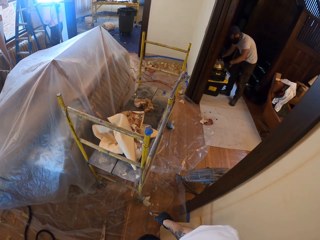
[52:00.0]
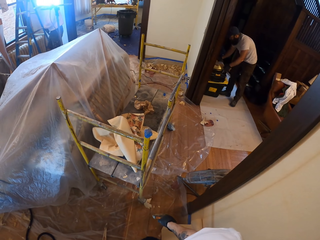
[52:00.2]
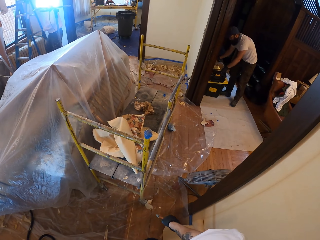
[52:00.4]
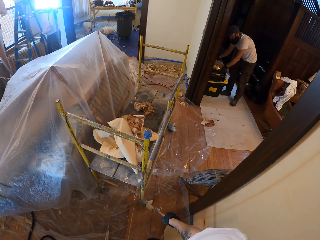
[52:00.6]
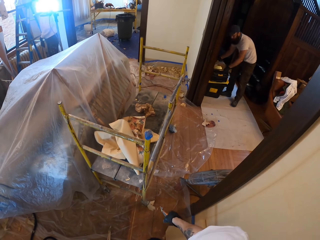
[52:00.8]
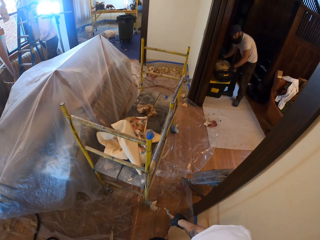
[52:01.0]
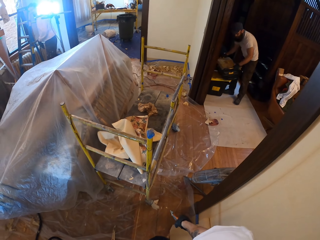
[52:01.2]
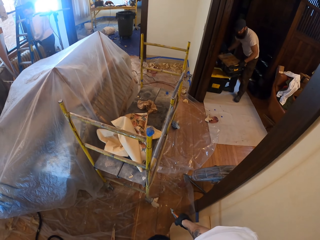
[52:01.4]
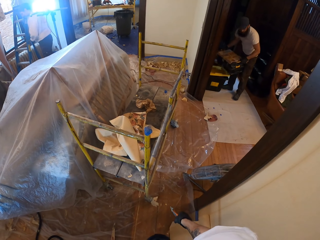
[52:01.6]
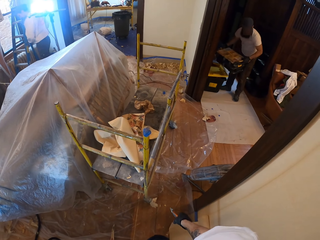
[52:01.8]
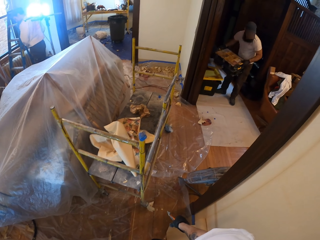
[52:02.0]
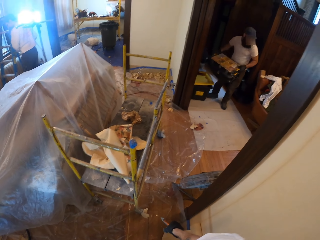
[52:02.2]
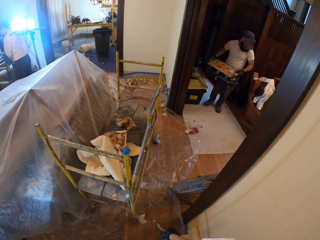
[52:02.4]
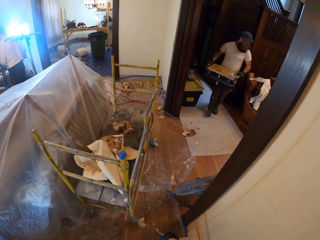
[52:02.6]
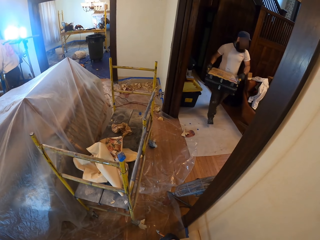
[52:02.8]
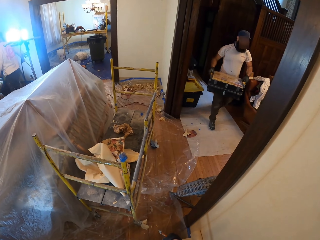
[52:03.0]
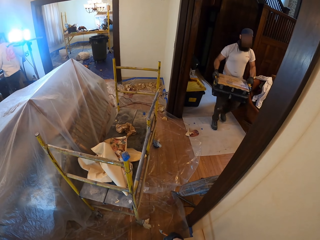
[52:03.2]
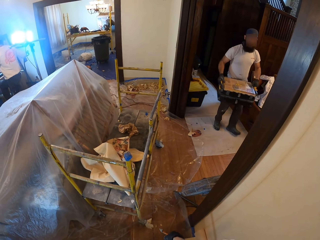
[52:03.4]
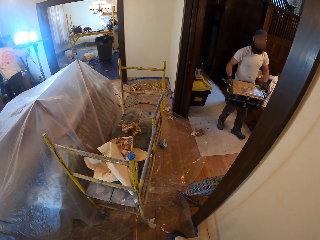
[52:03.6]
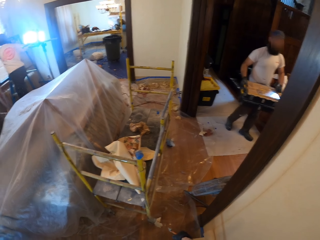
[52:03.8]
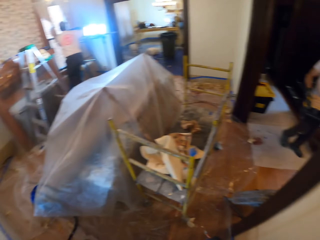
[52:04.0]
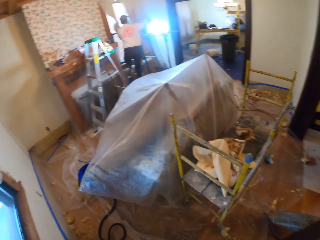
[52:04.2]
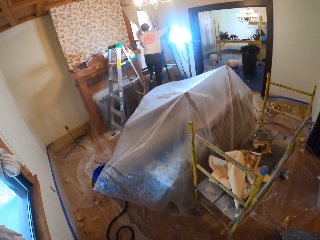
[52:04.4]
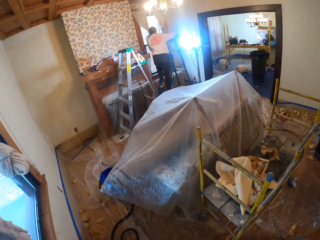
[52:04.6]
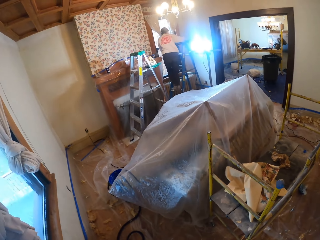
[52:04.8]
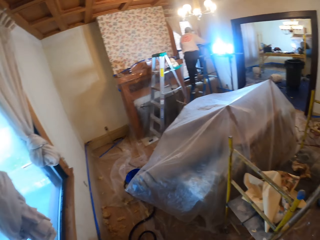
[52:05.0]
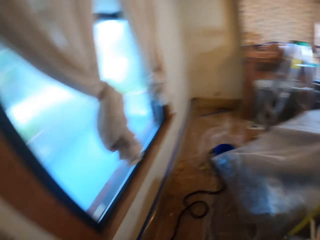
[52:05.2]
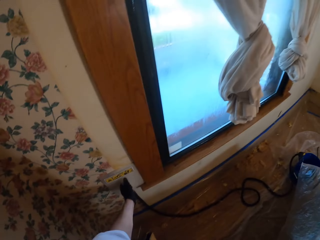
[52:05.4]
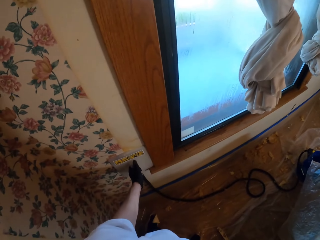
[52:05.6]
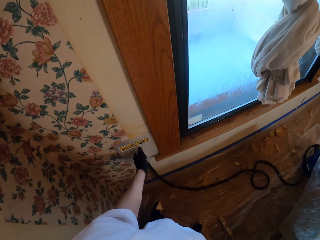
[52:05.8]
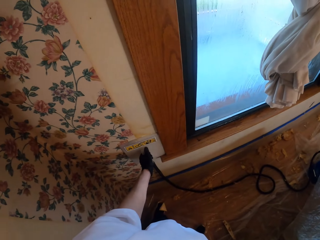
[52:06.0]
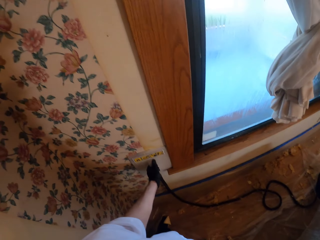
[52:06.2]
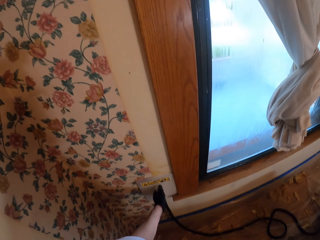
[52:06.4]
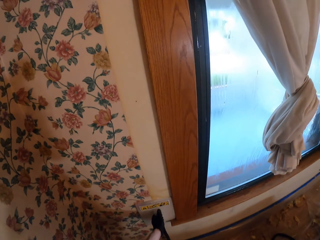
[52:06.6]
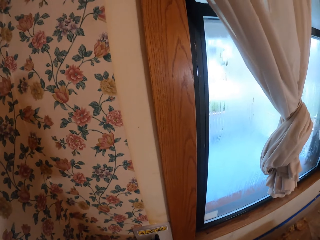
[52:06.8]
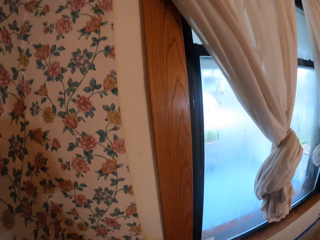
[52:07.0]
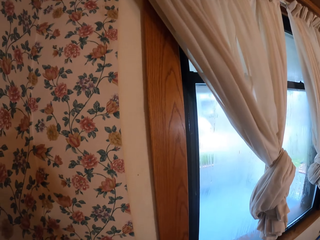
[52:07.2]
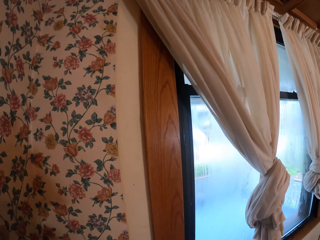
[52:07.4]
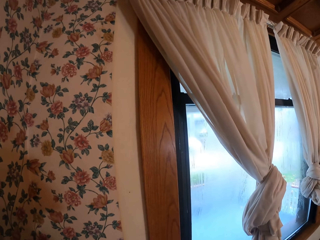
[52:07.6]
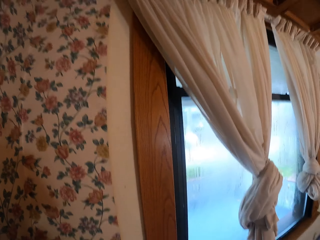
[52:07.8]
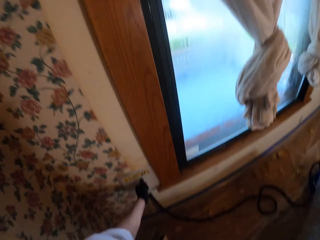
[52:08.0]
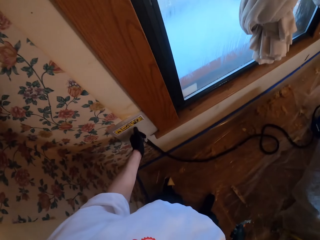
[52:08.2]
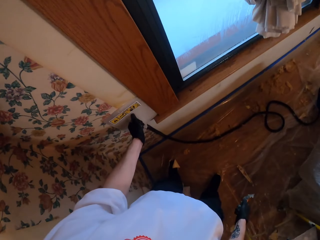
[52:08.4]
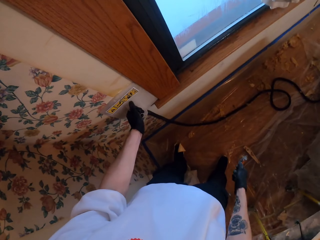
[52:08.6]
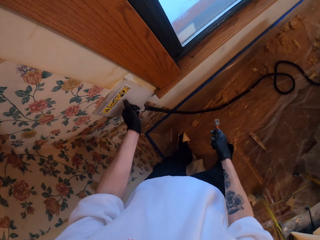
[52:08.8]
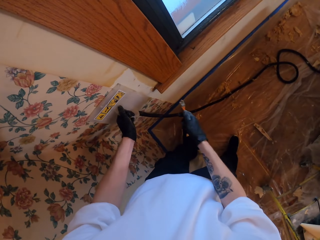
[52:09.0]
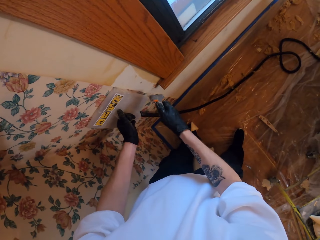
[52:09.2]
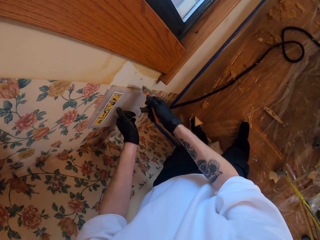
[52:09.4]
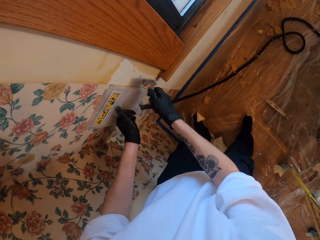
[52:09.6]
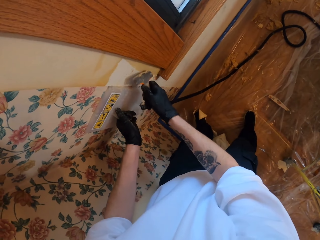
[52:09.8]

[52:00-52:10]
The camera wearer looks at a person. Another person carries a box from the sitting room. A third person climbs a ladder. The camera wearer holds the steamer on the wall.

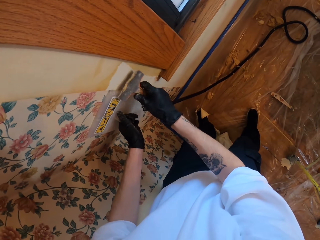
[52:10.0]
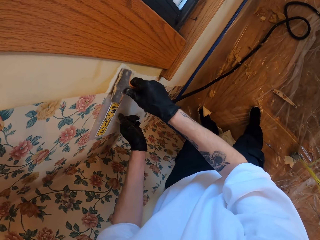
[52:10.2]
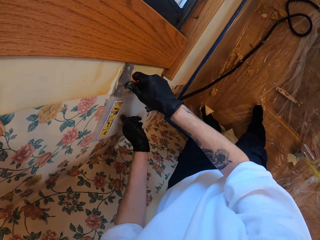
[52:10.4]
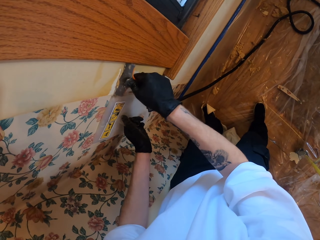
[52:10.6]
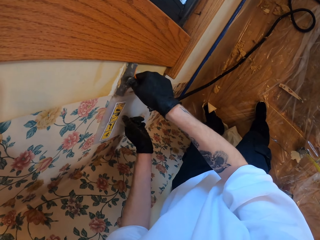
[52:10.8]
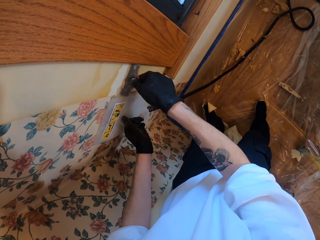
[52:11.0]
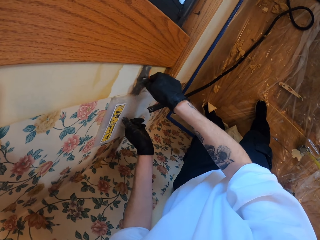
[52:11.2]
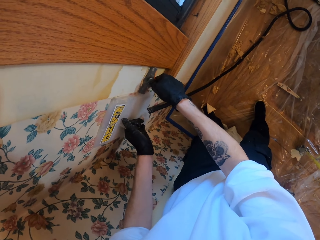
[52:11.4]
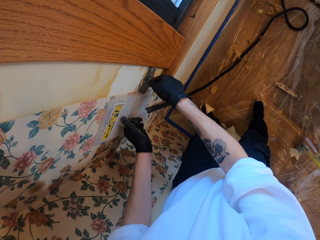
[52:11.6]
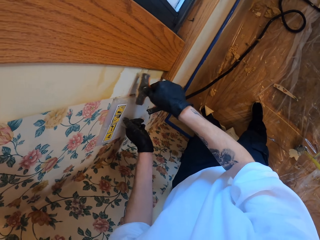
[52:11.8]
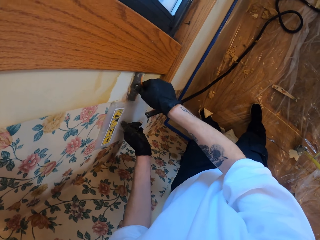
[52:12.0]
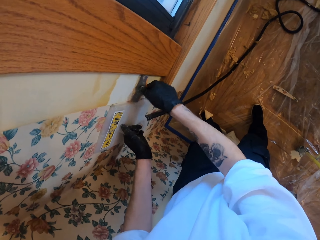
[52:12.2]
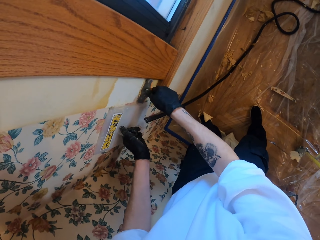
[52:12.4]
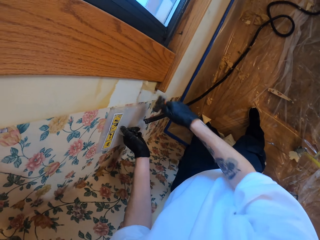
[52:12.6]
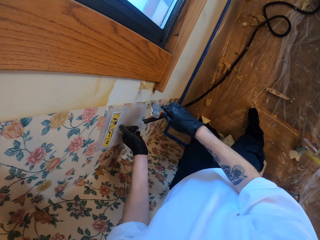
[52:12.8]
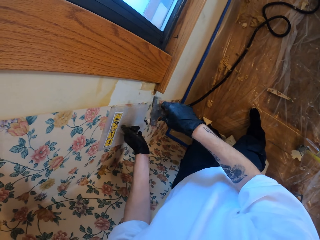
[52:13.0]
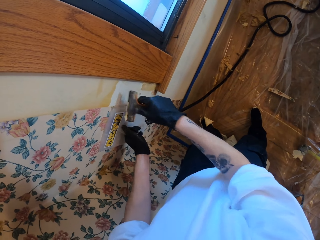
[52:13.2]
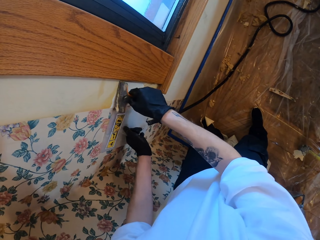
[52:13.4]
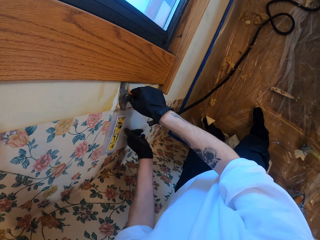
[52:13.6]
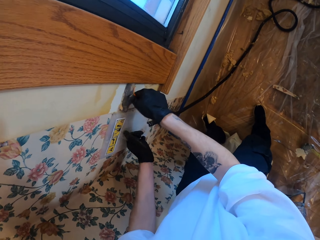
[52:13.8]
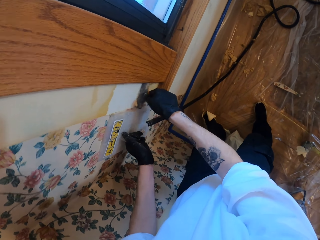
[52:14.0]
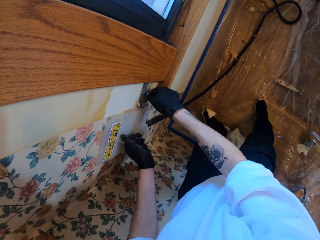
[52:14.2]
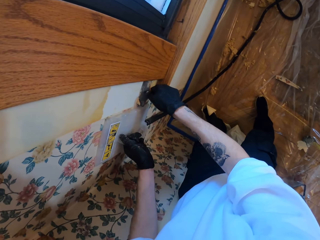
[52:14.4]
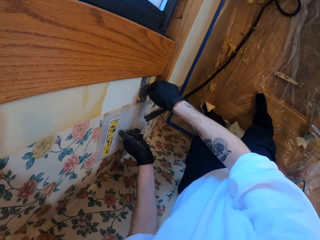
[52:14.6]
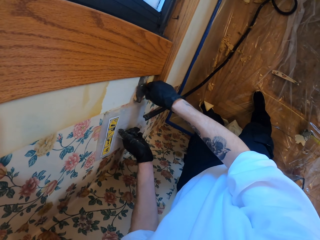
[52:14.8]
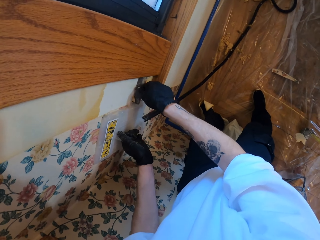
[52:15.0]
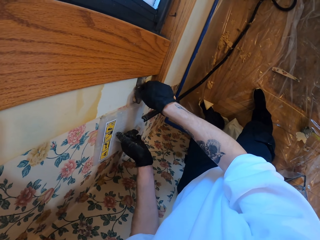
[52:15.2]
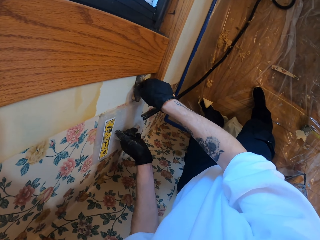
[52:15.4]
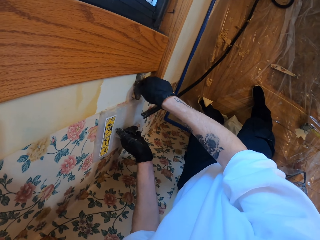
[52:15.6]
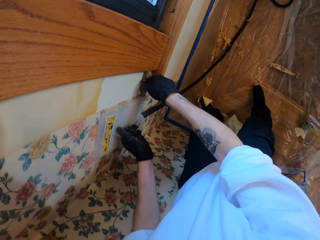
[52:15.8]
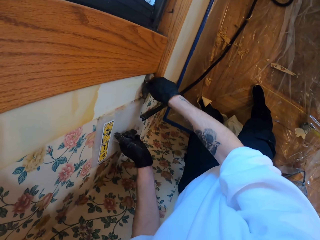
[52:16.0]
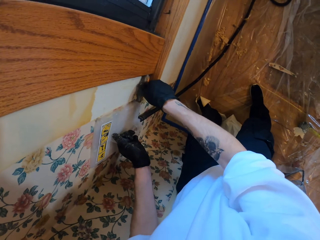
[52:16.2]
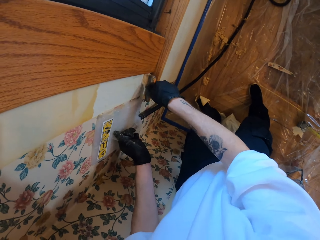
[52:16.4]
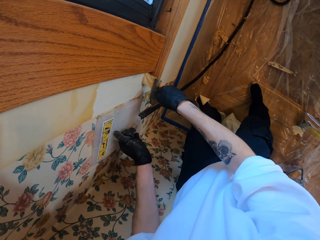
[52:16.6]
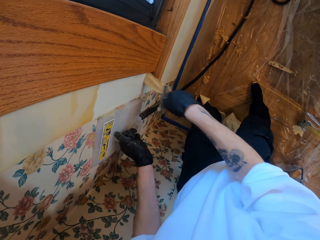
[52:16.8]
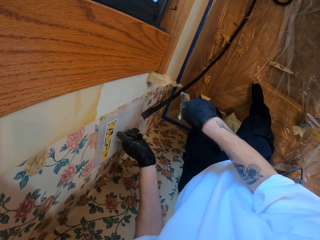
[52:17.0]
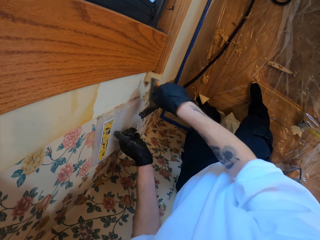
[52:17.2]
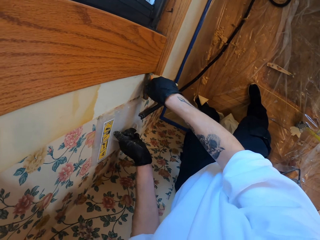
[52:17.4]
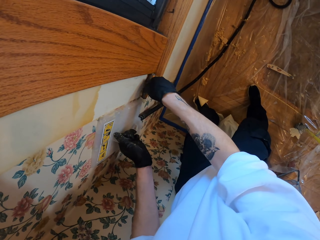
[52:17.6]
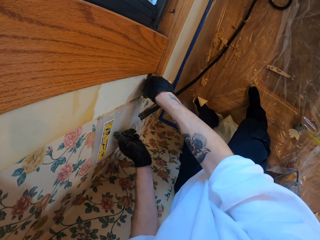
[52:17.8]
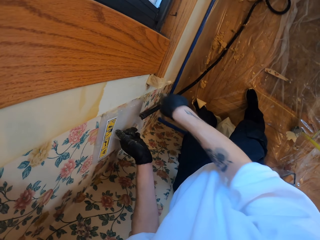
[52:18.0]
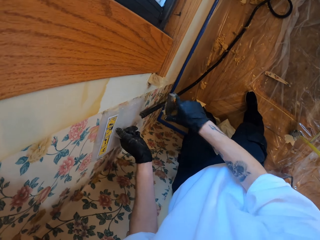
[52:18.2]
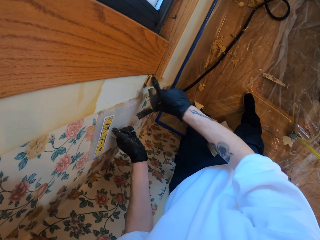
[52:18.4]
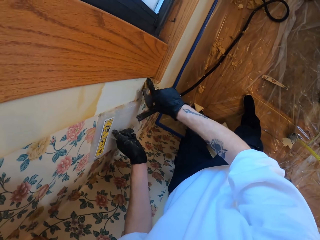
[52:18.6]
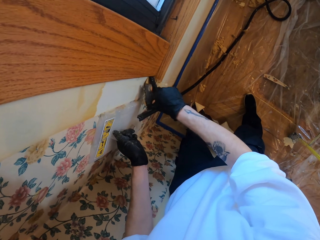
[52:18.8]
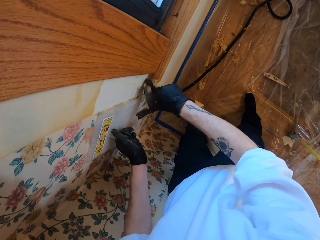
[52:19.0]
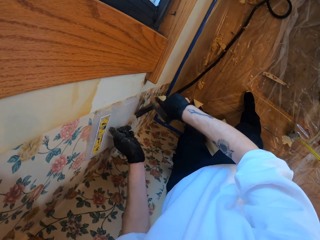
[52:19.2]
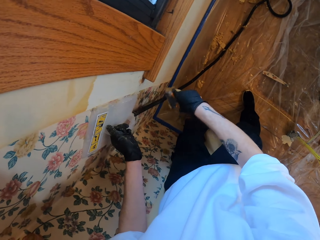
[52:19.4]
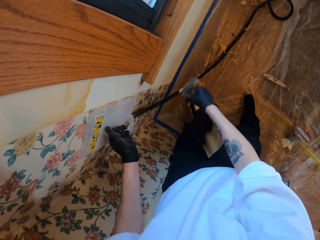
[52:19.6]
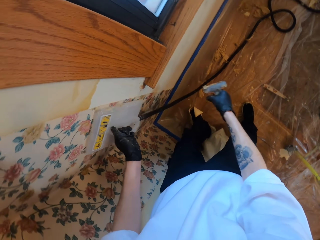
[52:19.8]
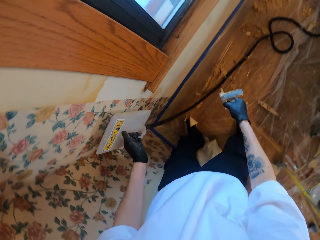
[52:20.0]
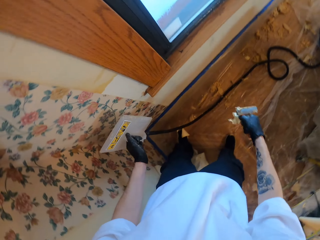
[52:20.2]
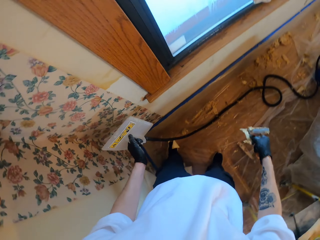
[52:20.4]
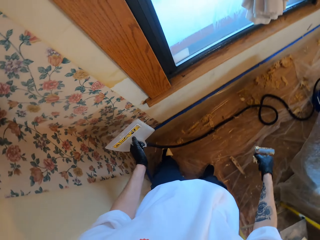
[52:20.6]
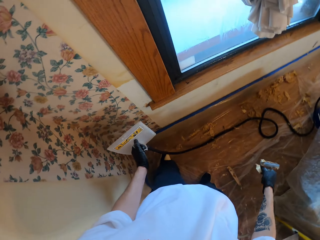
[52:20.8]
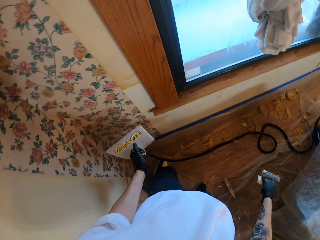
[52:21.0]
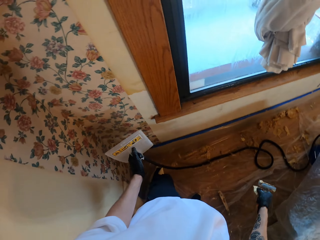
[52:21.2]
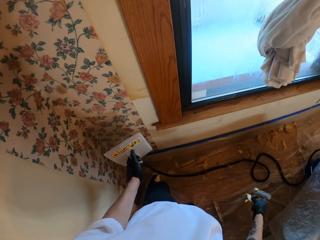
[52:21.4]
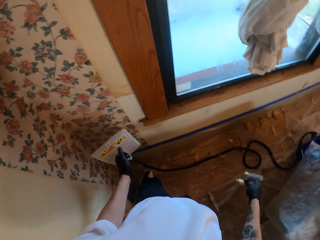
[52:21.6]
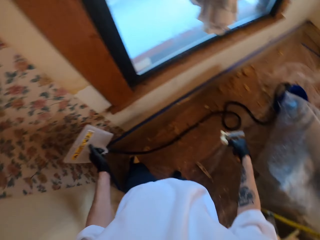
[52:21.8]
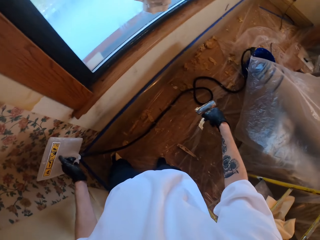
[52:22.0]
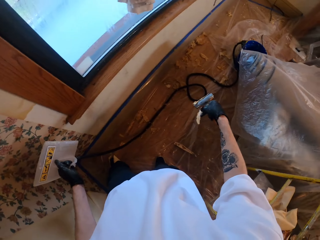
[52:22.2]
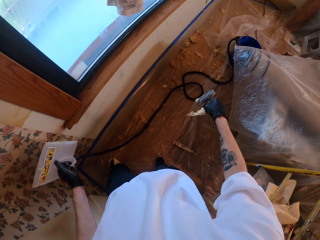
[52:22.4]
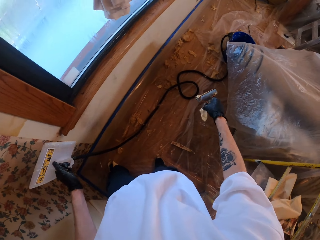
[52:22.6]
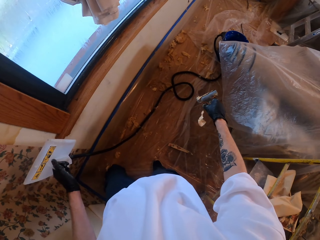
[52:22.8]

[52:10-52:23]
The camera wearer removes paint from the wall. They scratch the wall.
